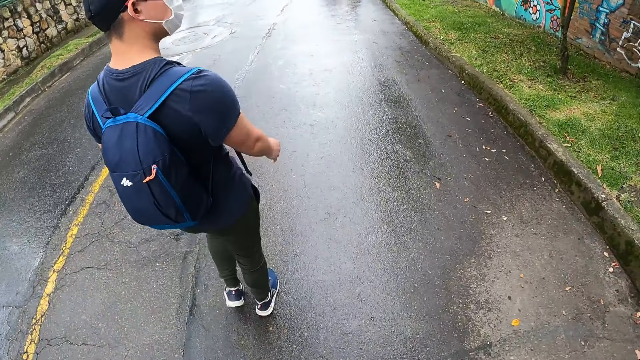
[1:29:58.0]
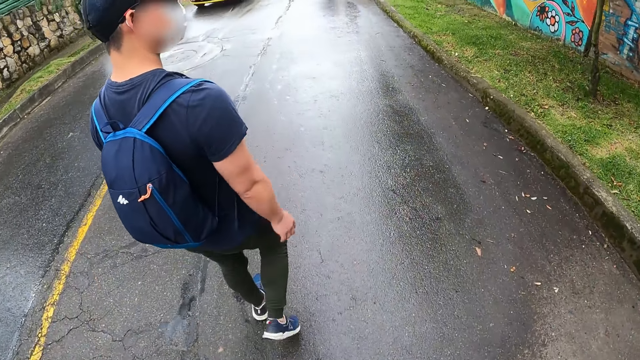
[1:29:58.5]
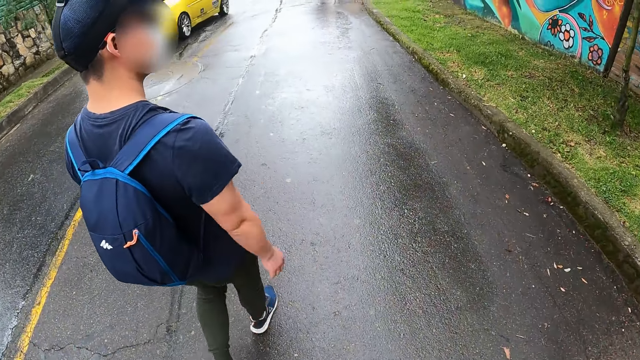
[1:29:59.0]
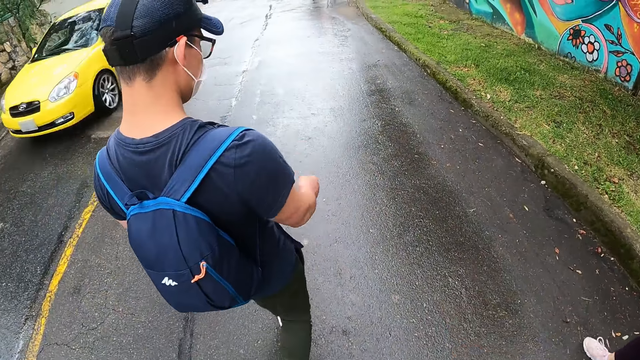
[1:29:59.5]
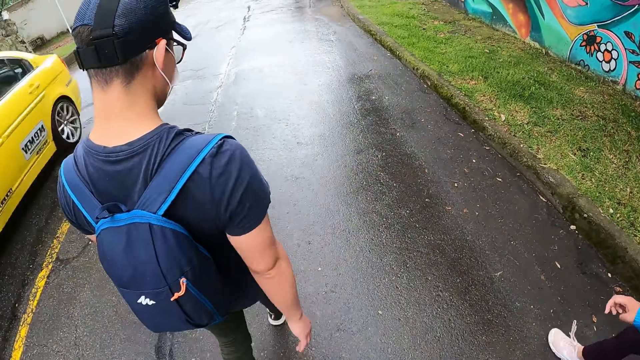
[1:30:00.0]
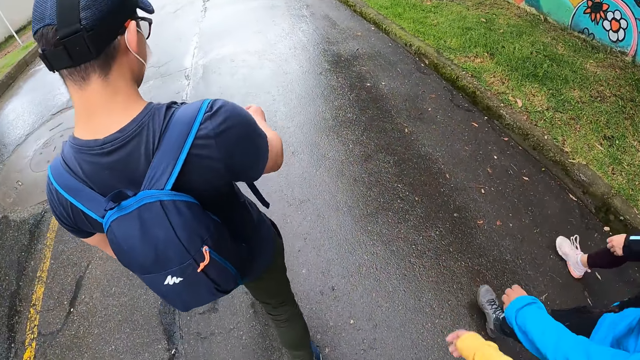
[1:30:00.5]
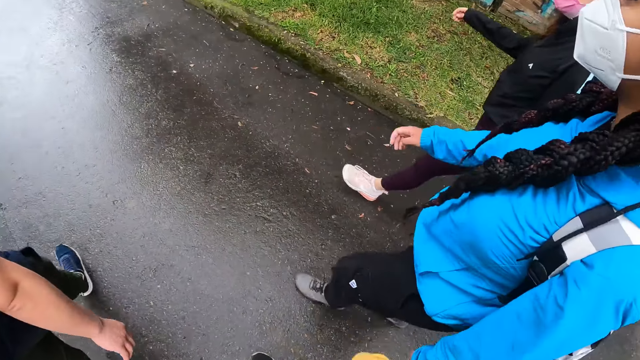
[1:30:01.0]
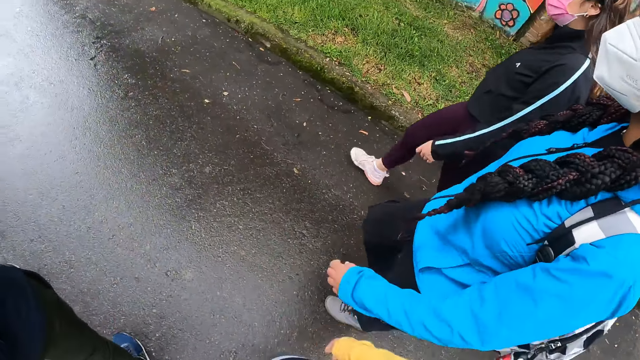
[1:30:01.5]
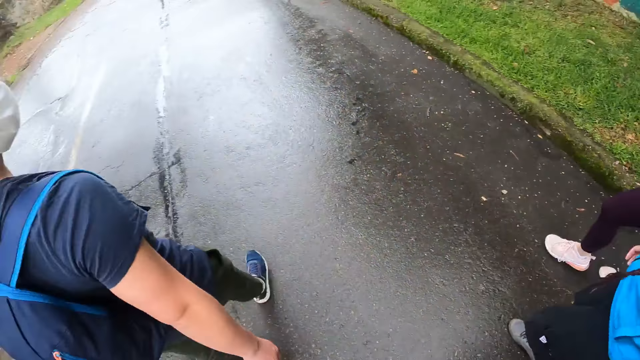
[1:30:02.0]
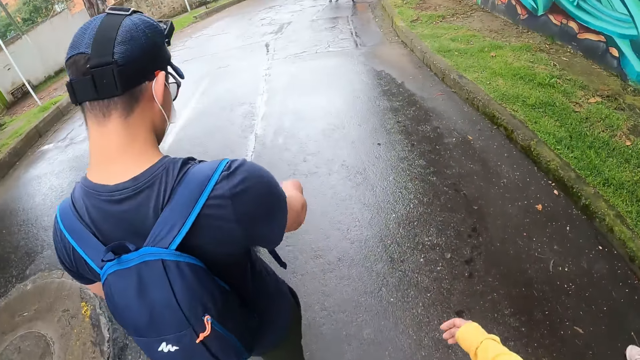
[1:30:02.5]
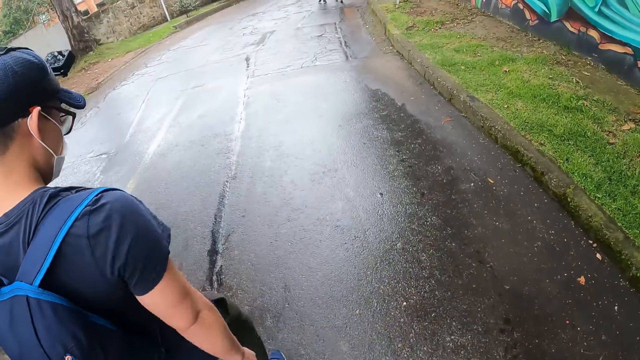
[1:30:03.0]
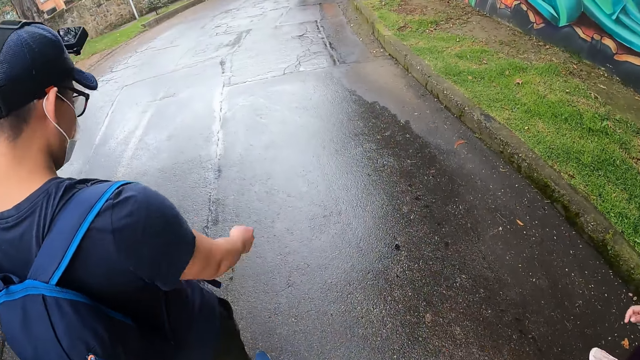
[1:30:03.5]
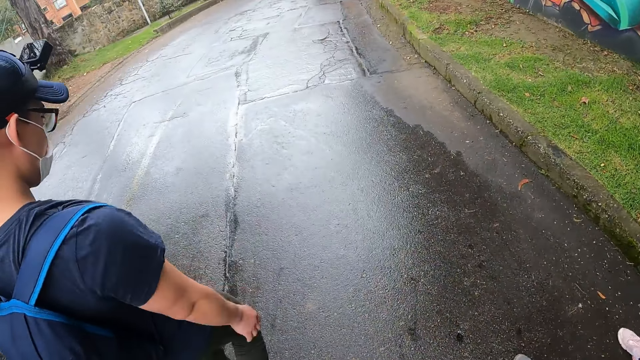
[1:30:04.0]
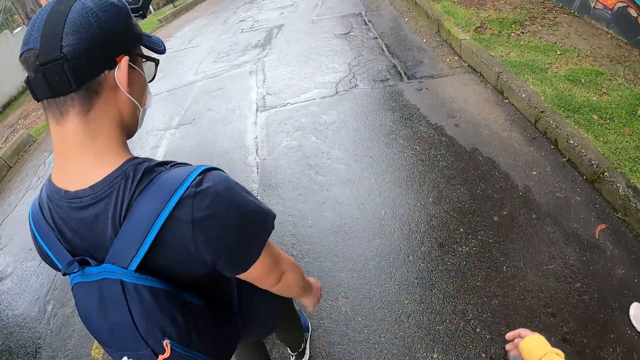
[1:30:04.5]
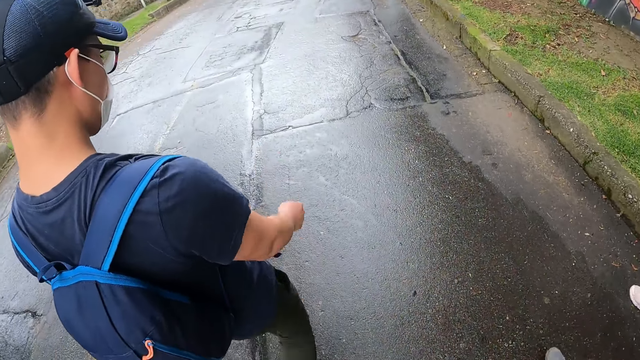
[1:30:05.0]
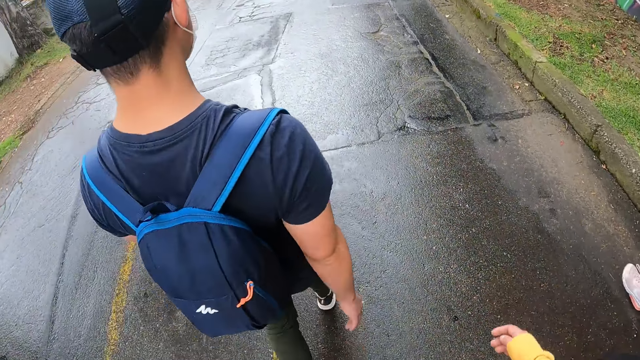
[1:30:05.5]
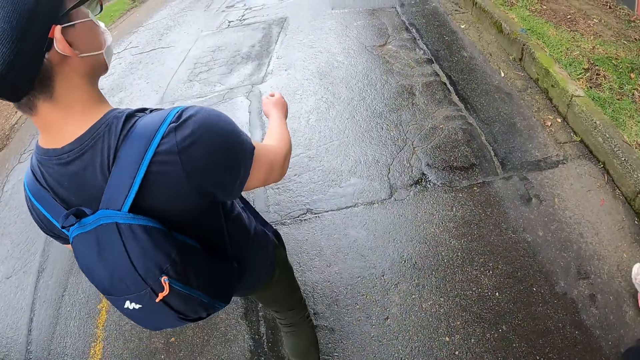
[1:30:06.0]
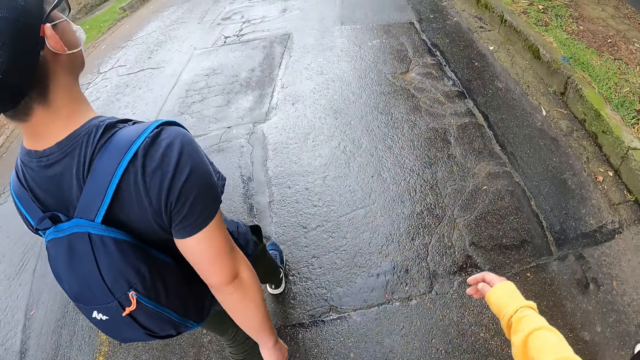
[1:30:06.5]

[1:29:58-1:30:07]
A yellow car drives past the camera wearer.

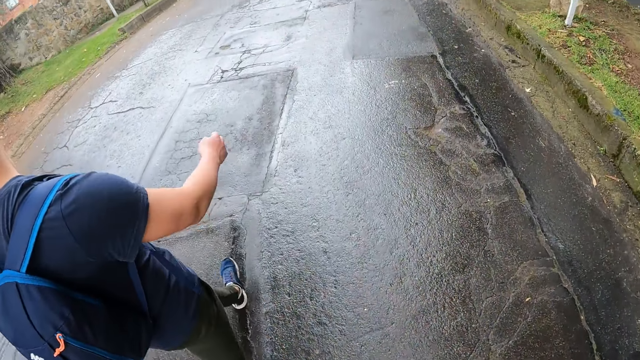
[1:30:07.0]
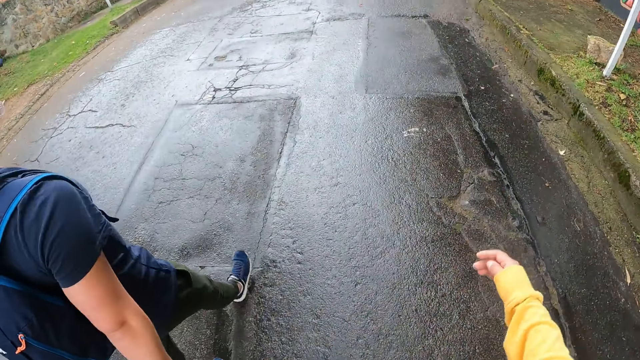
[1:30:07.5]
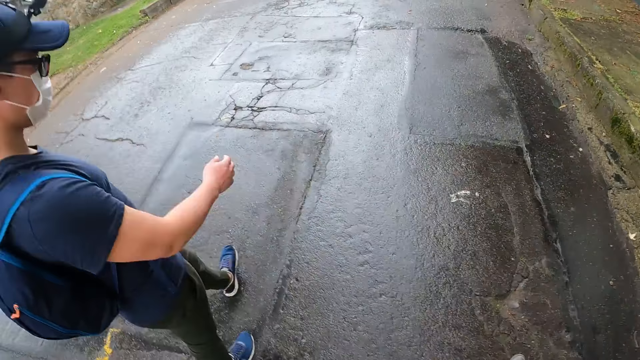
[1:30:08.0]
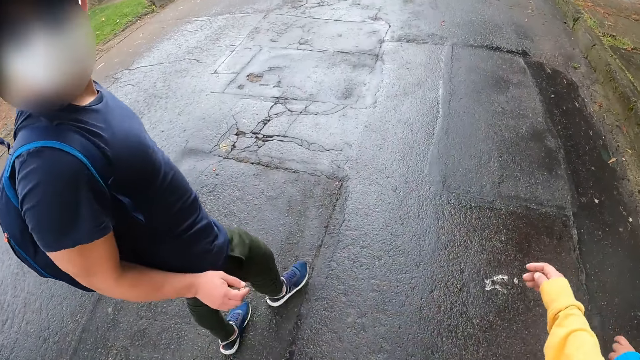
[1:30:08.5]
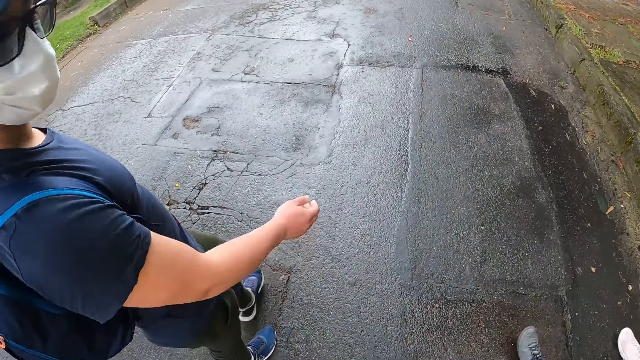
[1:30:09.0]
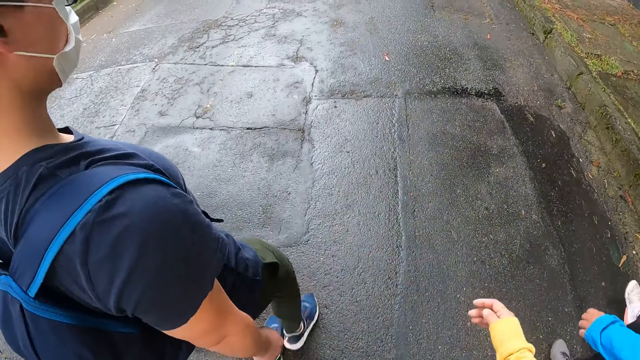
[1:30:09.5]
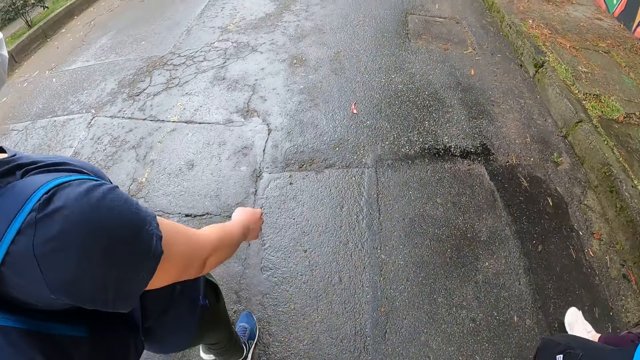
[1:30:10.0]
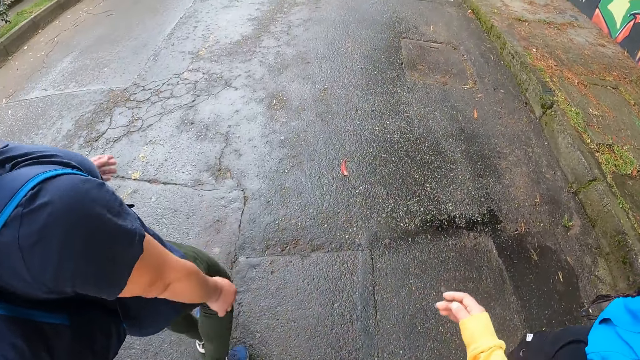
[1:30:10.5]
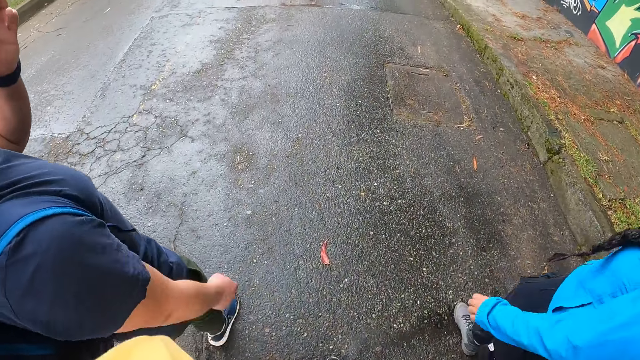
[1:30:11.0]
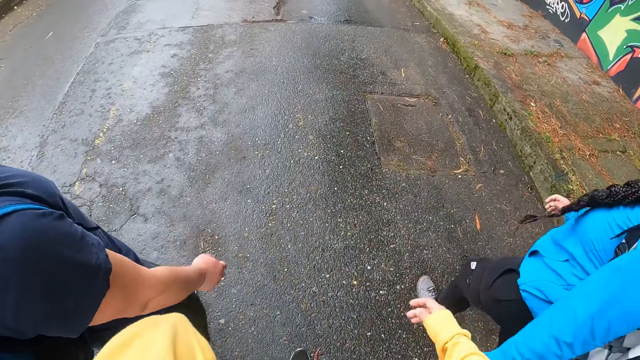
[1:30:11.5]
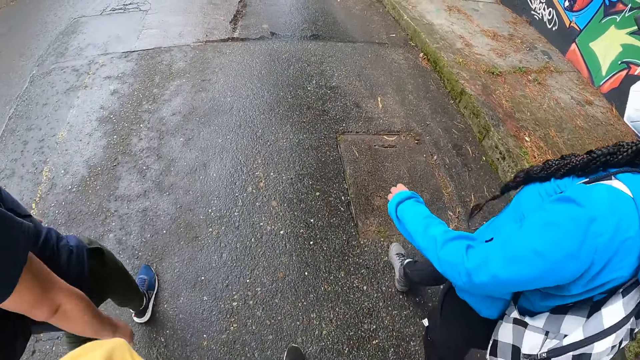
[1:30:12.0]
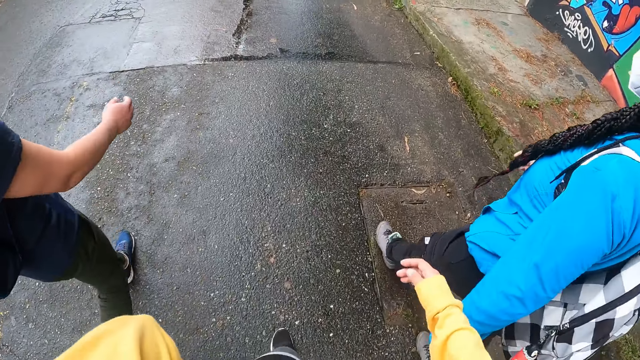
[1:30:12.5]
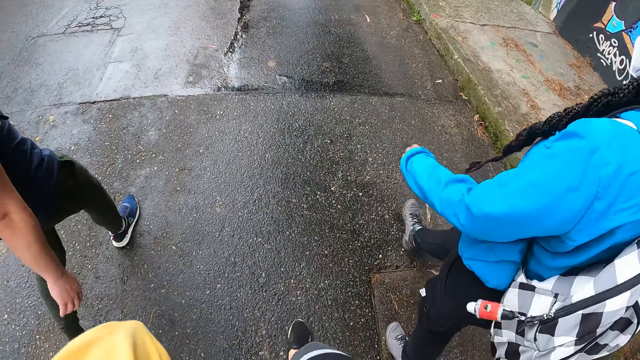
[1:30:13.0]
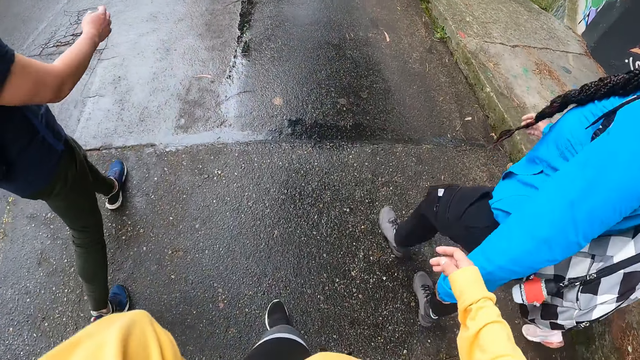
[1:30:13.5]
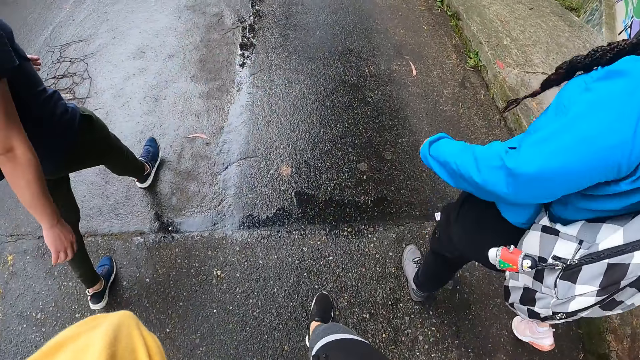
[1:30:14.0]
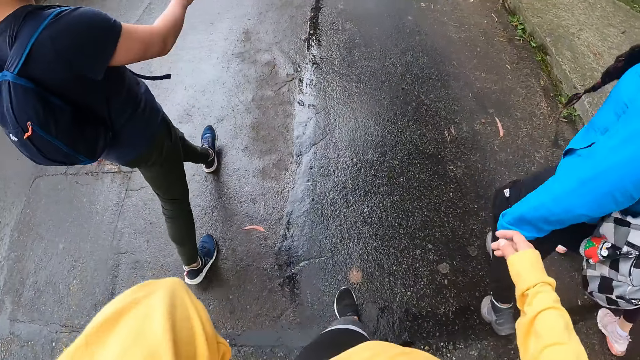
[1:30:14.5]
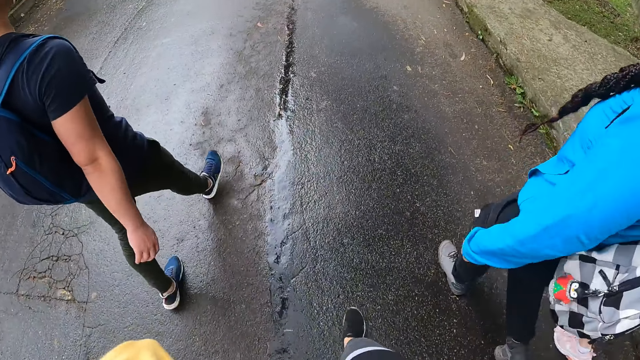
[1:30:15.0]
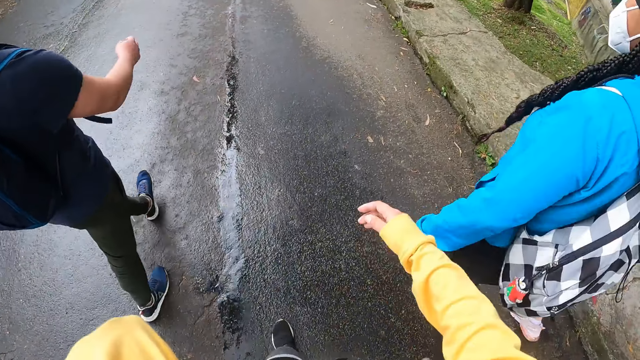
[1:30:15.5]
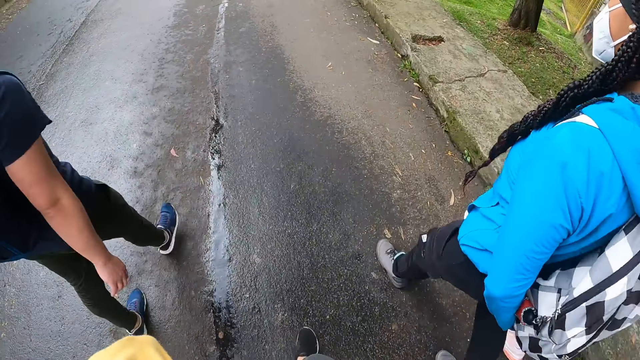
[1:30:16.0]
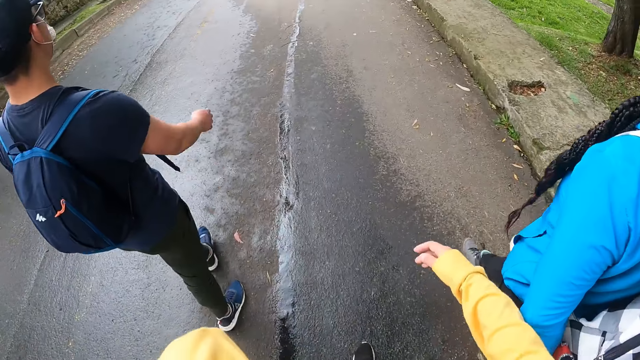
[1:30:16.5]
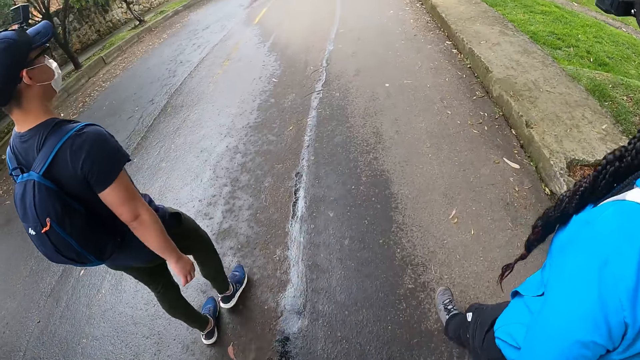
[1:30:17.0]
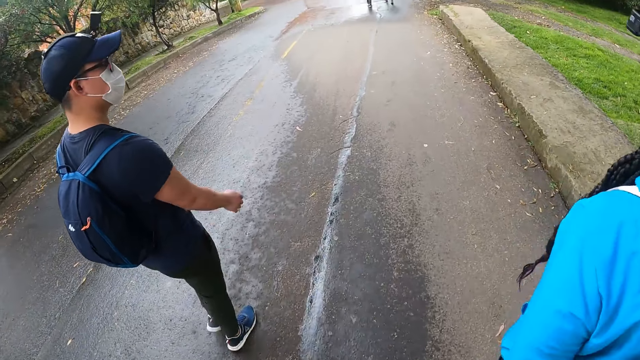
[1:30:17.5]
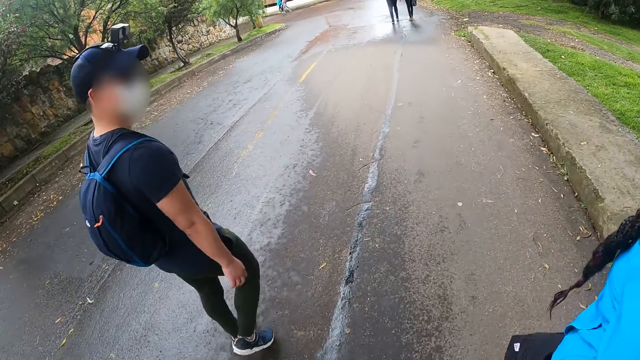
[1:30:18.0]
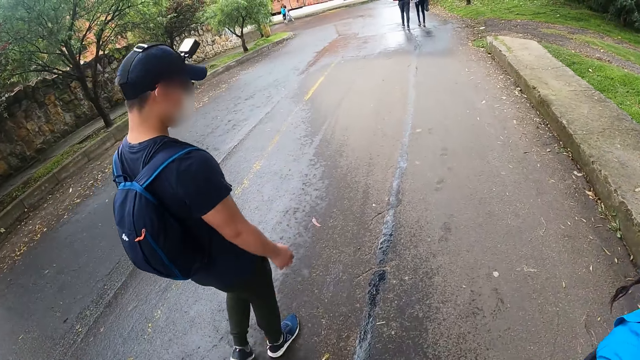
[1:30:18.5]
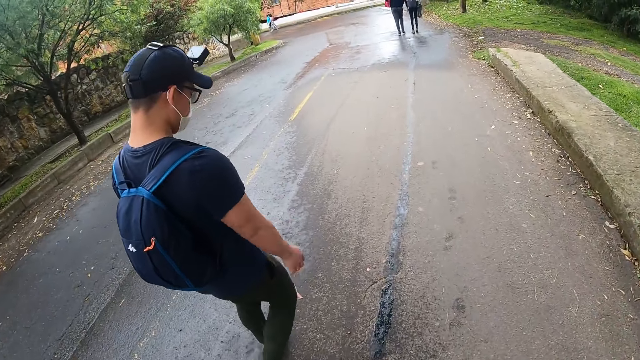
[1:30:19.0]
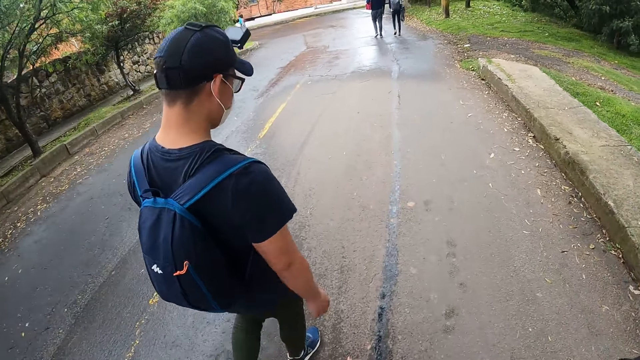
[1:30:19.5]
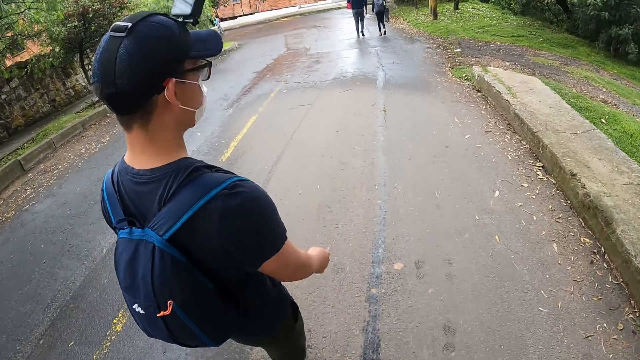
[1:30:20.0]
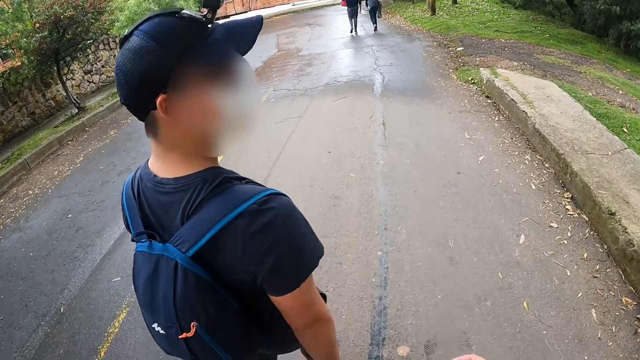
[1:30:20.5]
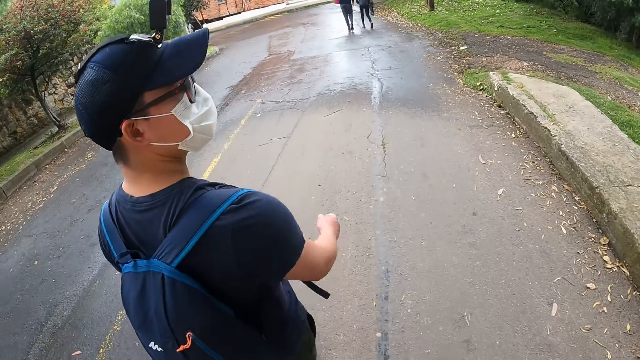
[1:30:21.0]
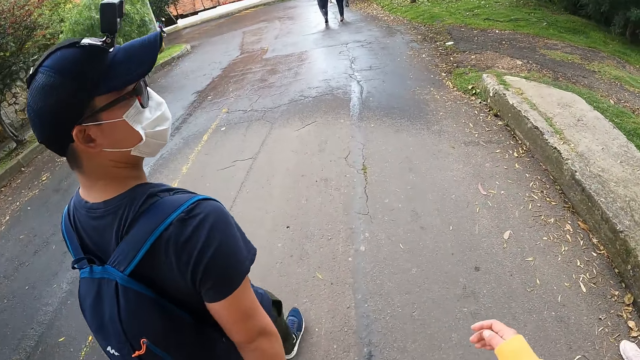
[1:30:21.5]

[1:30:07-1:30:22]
A man looks back and walks on the road. He adjusts his spectacles. The man touches the nose mask on his face with his left hand. The camera wearer walks on the road. Another man walks on the road. Another man walks on the road. Another man walks on the road.
